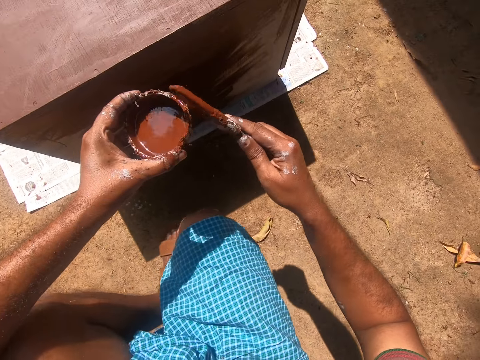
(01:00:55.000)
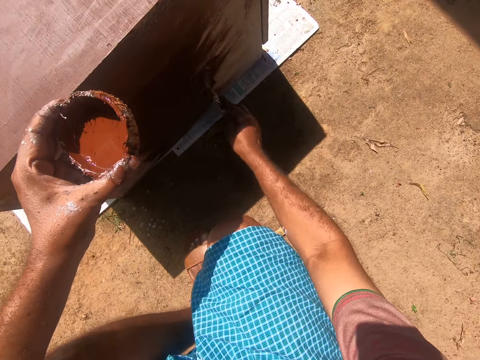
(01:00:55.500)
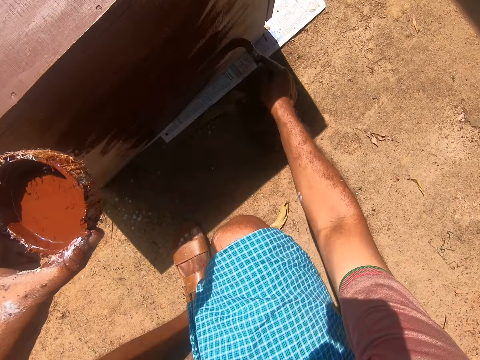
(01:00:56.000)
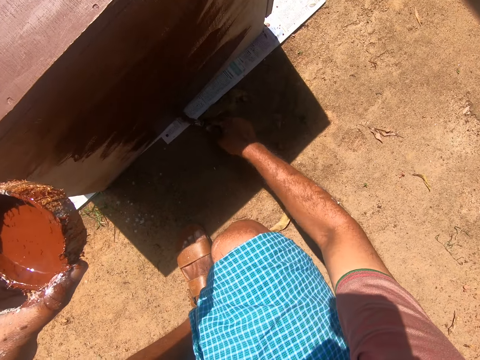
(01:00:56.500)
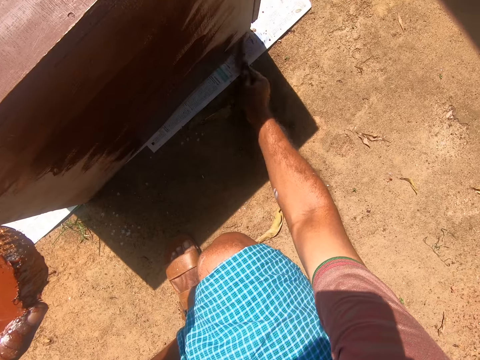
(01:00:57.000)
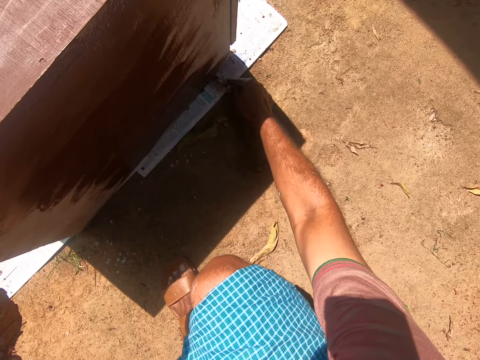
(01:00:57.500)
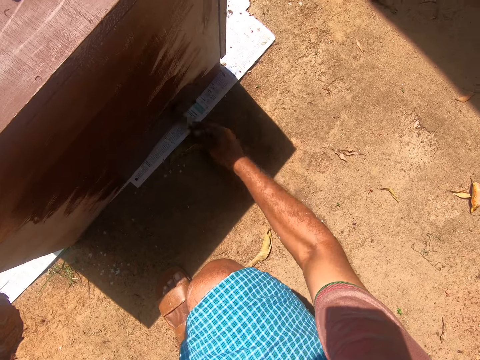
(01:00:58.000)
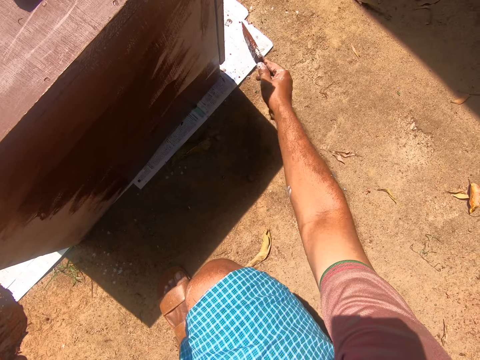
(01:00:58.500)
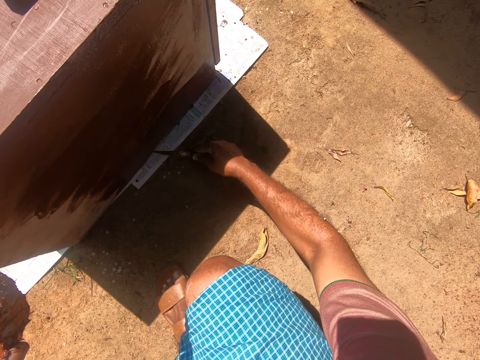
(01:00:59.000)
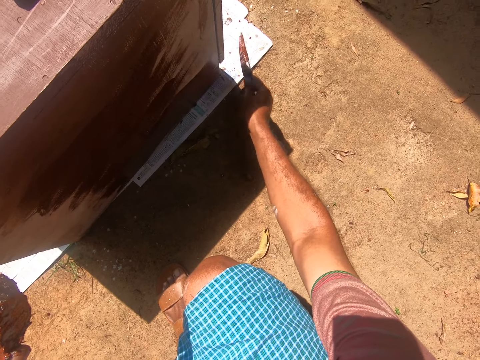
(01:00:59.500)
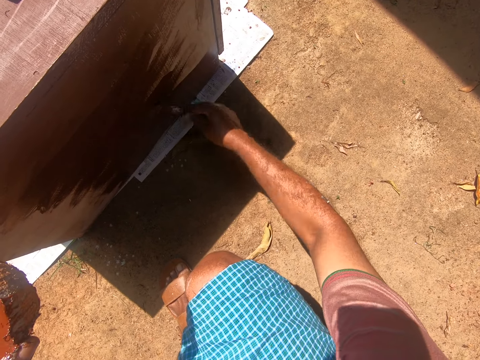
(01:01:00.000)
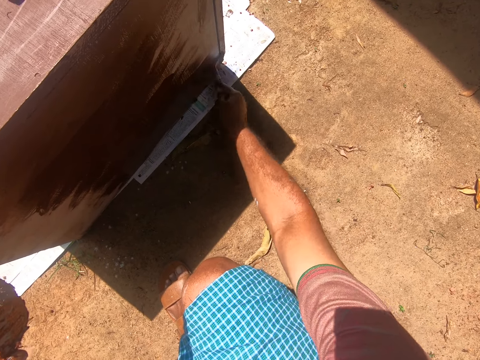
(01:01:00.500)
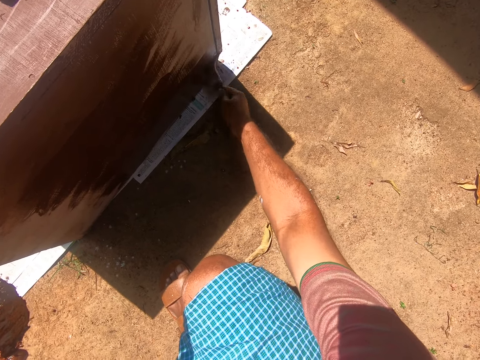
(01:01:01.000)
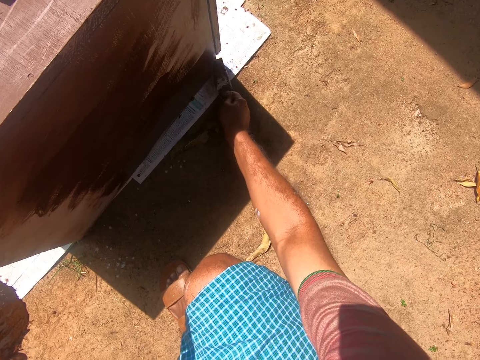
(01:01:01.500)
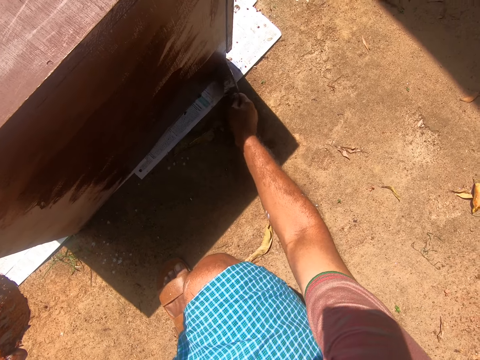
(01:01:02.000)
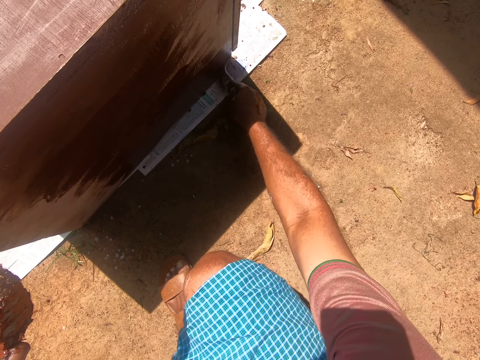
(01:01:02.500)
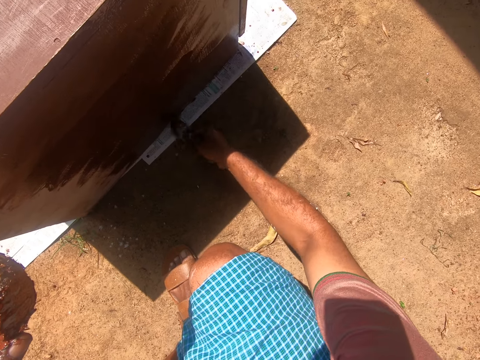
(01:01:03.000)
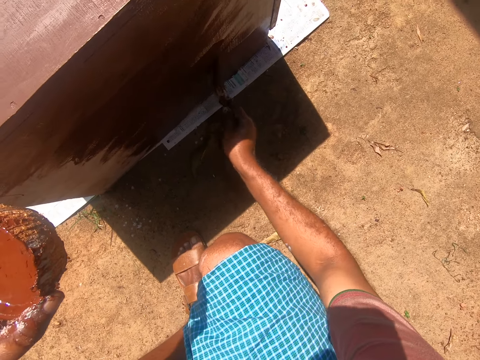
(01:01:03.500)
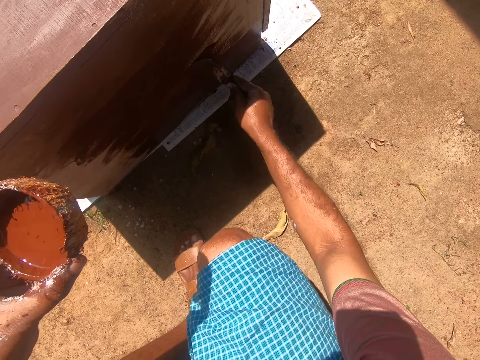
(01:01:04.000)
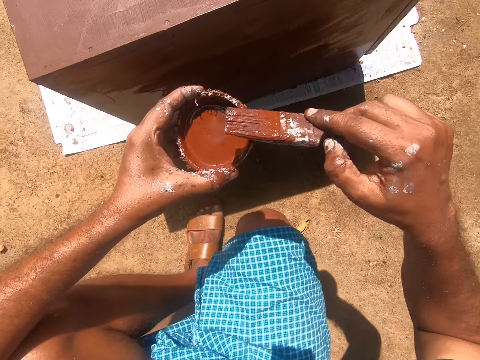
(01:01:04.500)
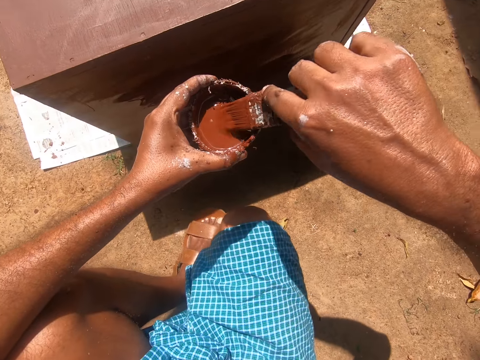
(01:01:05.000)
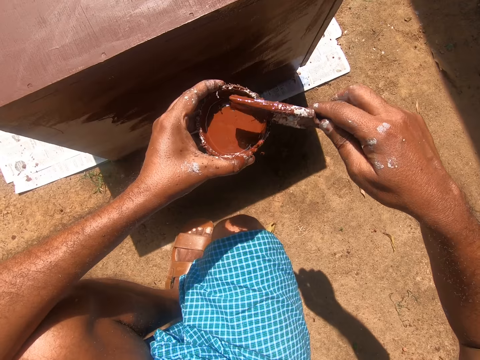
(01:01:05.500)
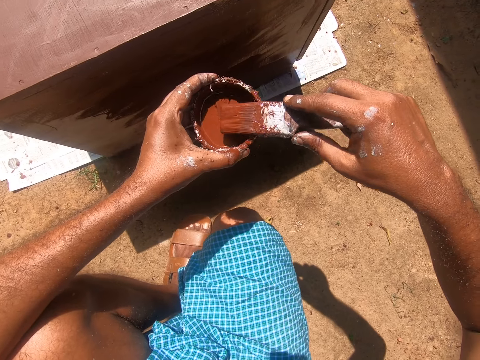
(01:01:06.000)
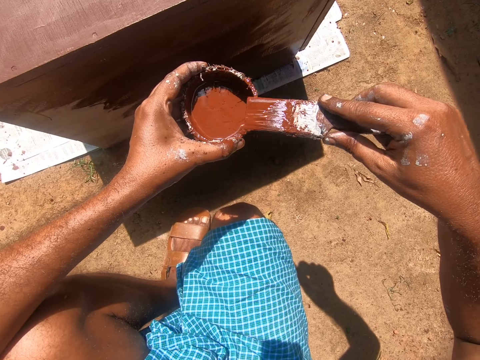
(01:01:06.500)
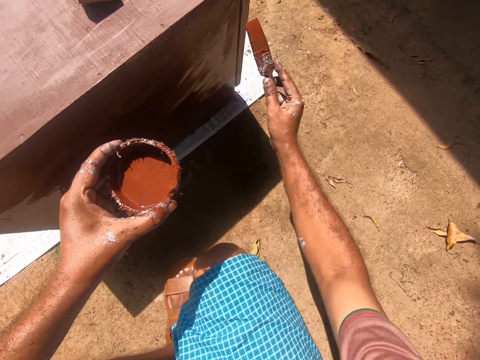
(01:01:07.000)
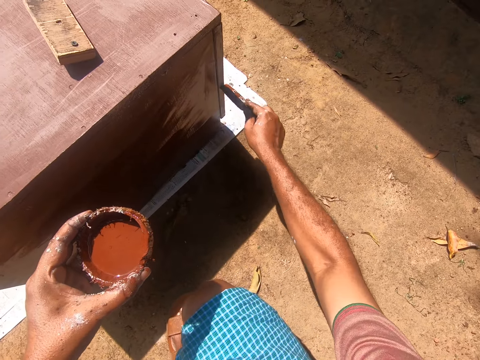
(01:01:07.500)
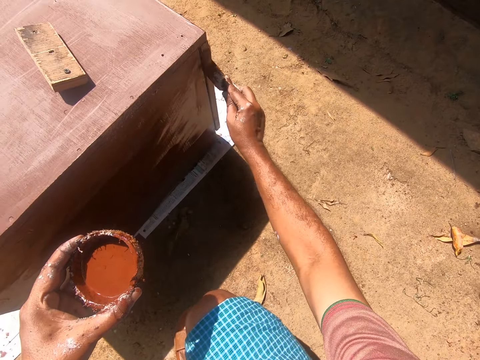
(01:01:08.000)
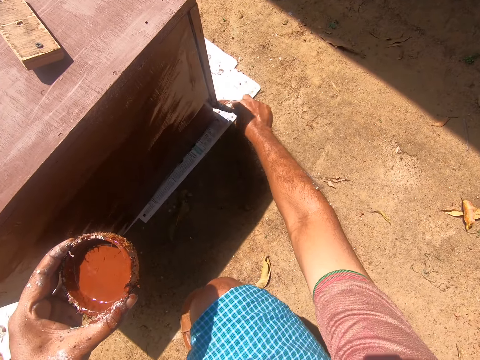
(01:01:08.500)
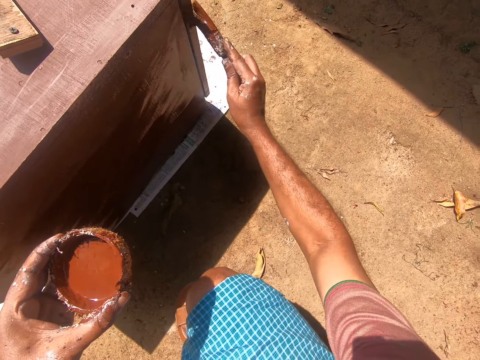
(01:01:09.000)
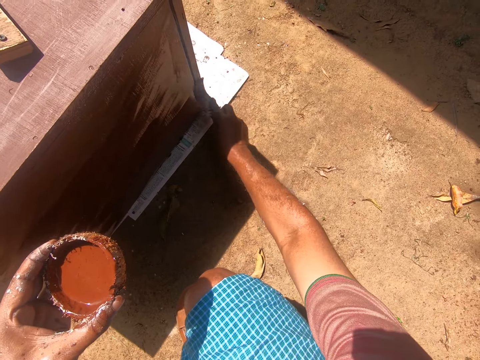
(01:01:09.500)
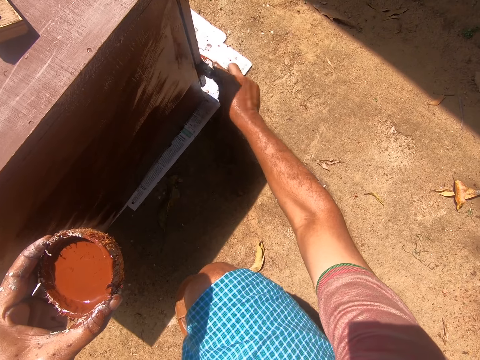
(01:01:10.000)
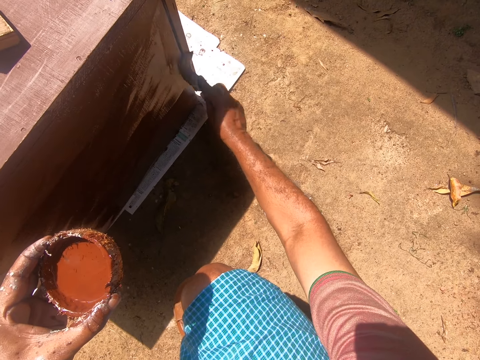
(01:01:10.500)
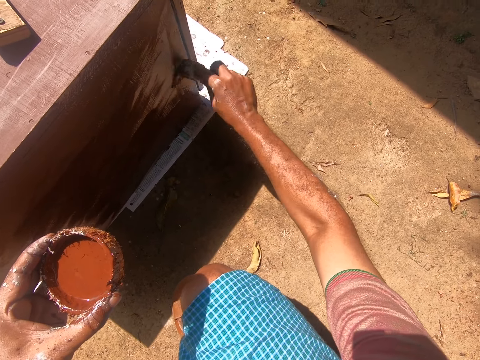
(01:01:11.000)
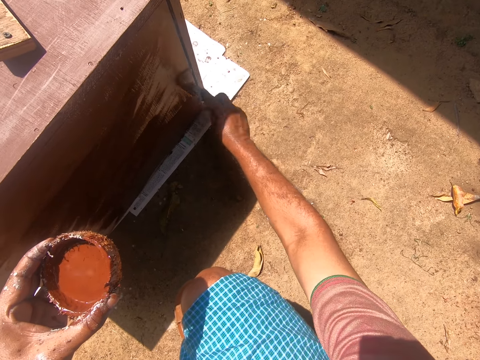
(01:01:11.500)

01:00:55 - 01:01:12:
The camera wearer paints the cupboard with the painting brush. They dip the paintbrush into the coconut shell containing paint. They paint the cupboard with the painting brush.

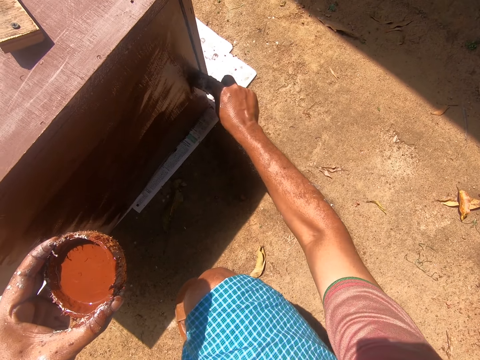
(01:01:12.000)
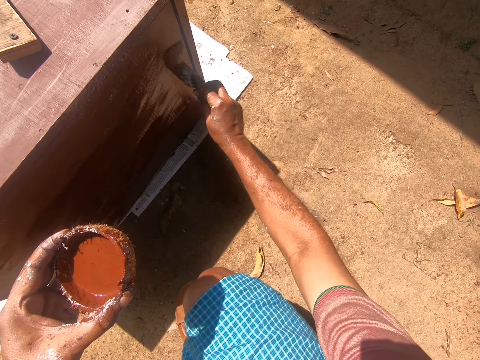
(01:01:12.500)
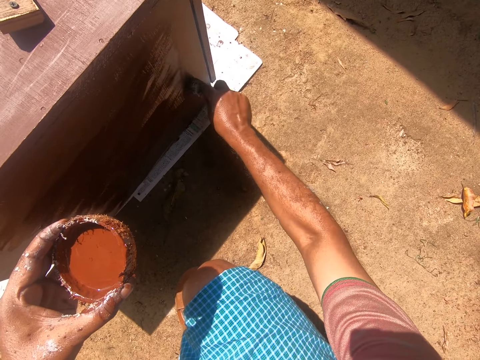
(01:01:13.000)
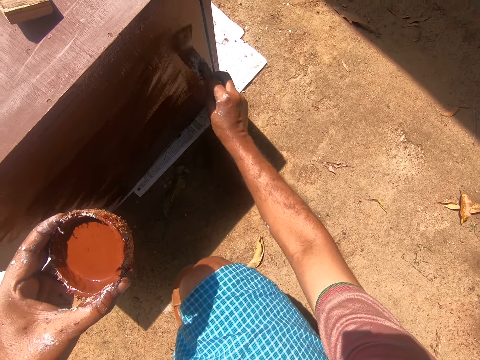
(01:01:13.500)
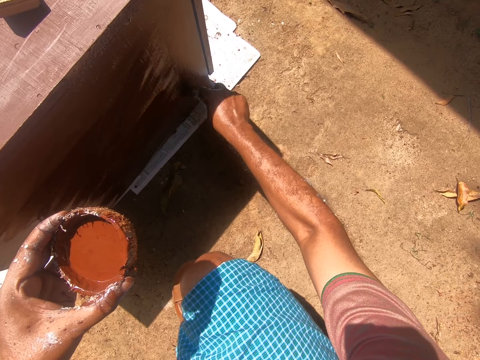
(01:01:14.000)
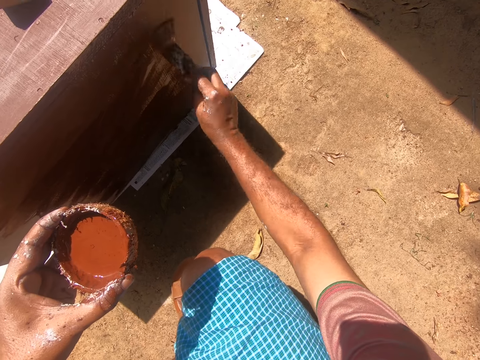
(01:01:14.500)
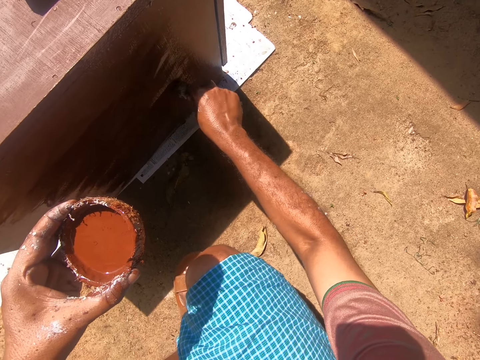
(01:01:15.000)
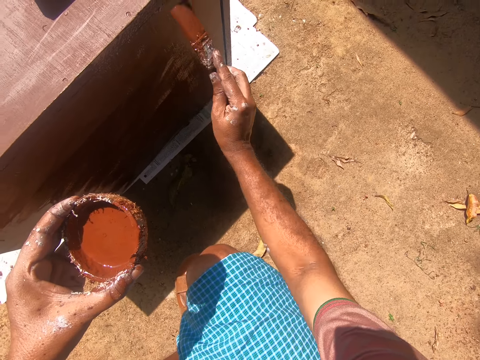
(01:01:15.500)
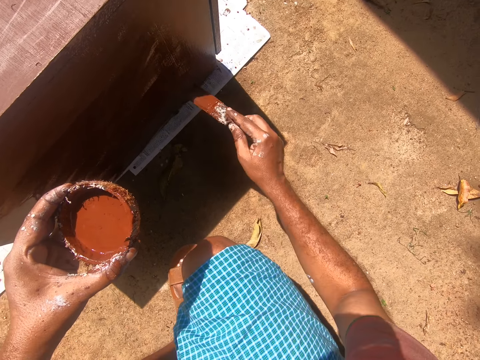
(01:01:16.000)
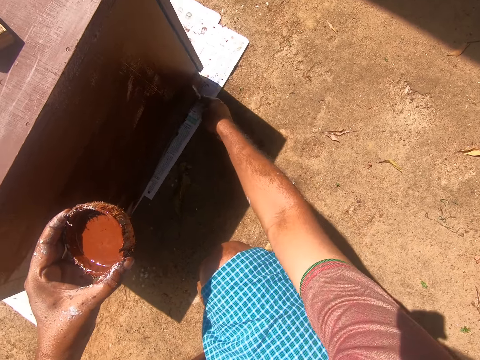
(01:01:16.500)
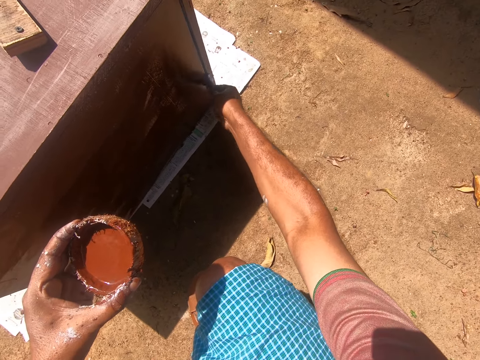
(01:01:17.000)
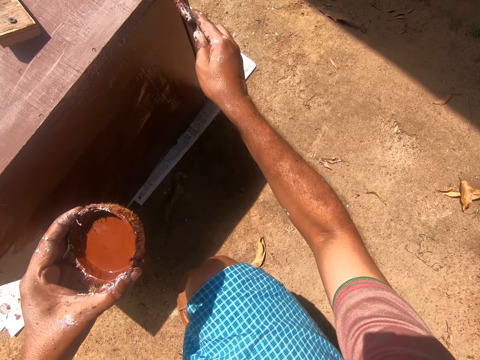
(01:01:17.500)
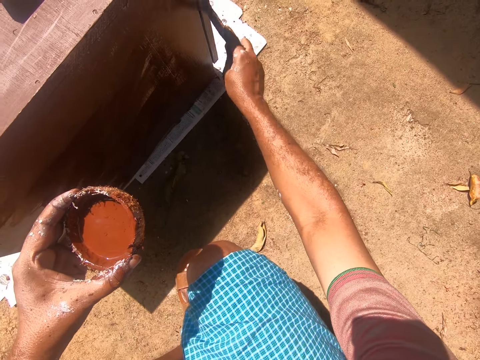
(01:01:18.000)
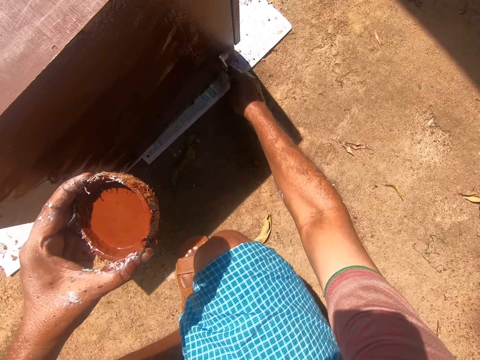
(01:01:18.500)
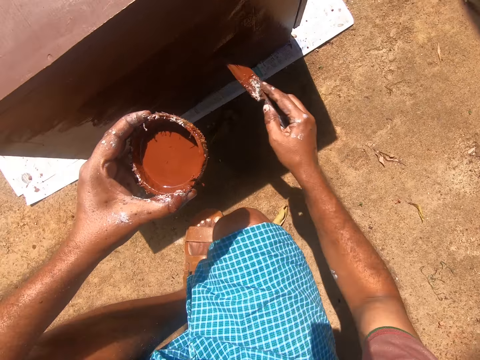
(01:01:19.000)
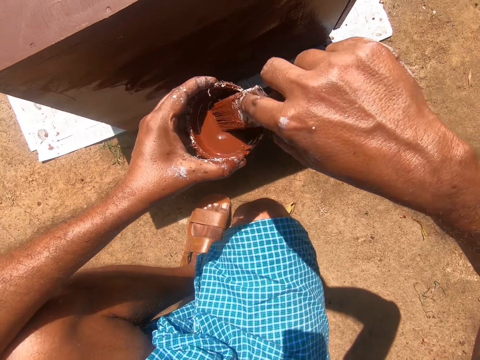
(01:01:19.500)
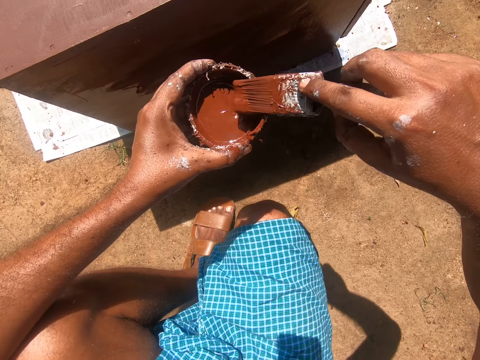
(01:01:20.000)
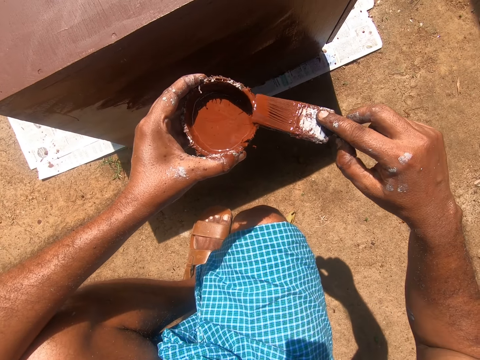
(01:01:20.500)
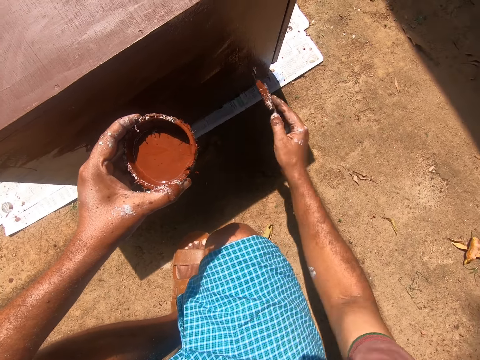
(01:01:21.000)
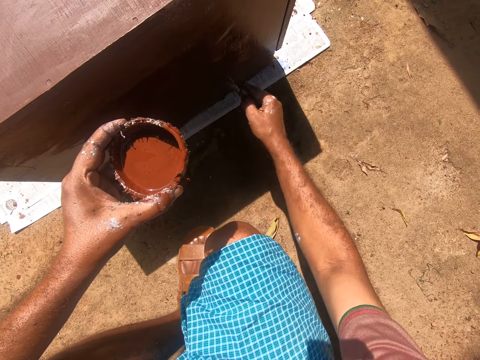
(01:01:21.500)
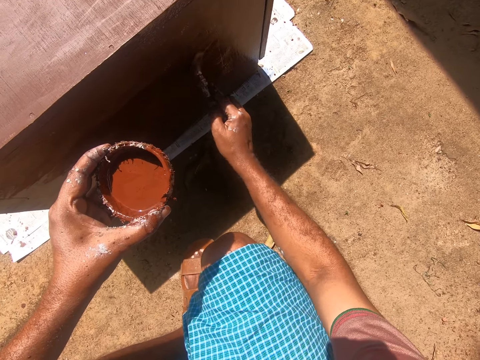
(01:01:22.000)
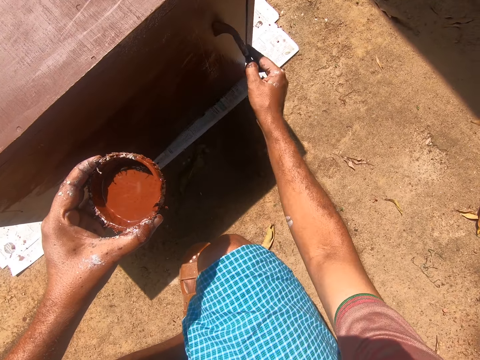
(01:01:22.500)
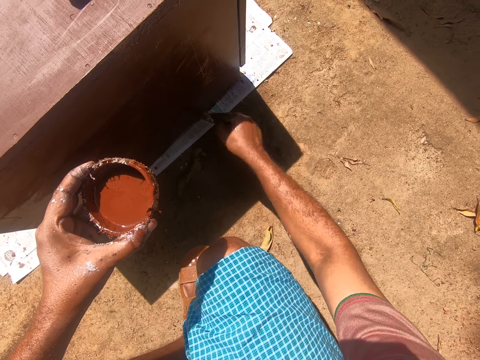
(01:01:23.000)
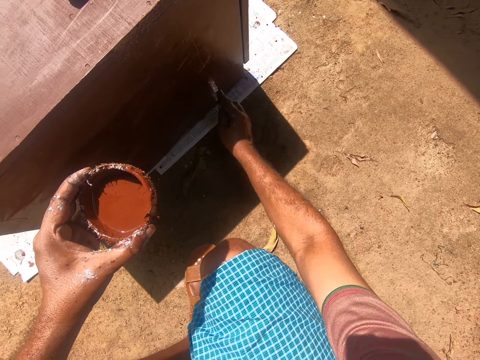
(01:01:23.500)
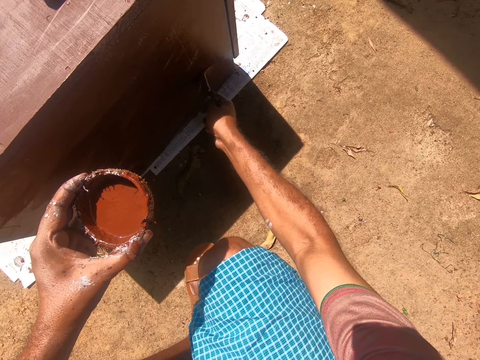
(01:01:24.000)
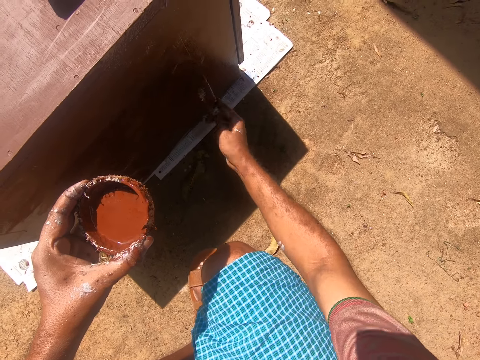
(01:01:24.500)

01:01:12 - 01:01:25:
The camera wearer dips the paintbrush into the coconut shell containing paint. They paint the cupboard with the painting brush.
